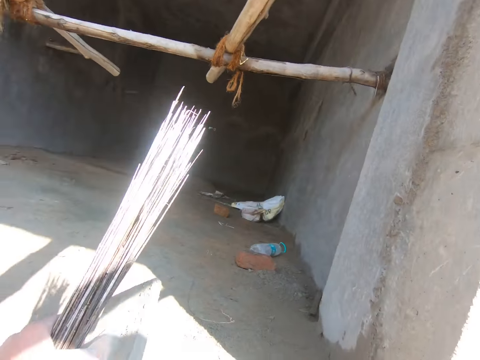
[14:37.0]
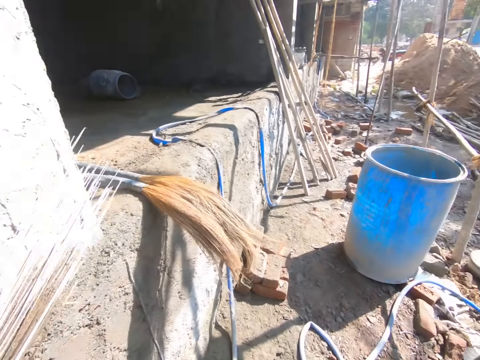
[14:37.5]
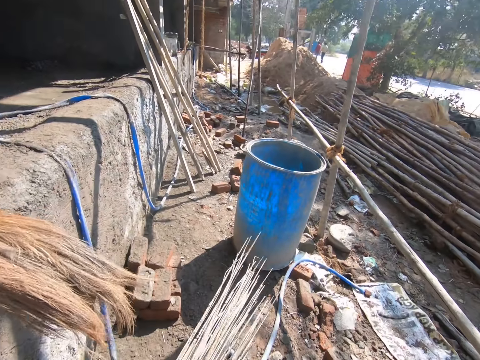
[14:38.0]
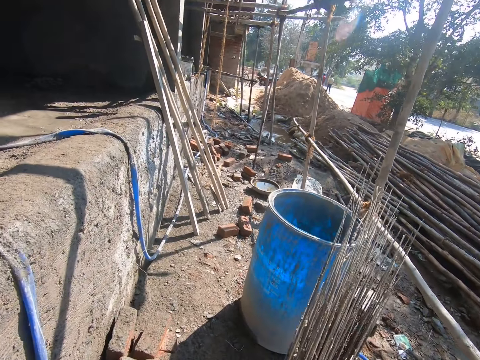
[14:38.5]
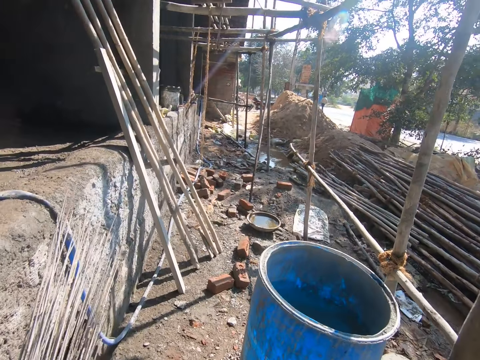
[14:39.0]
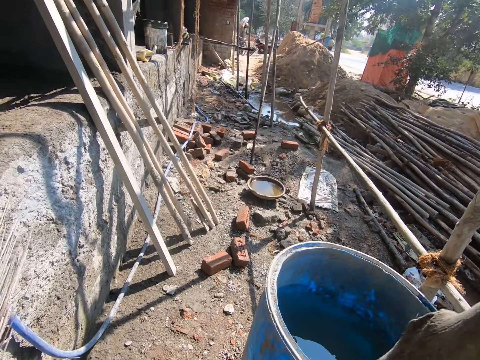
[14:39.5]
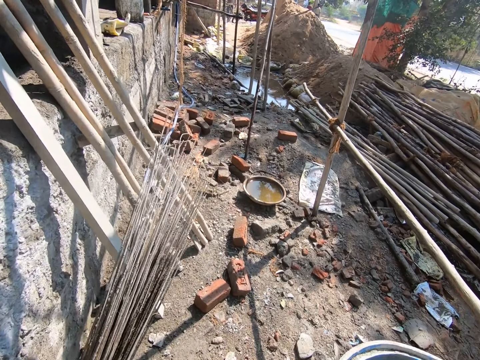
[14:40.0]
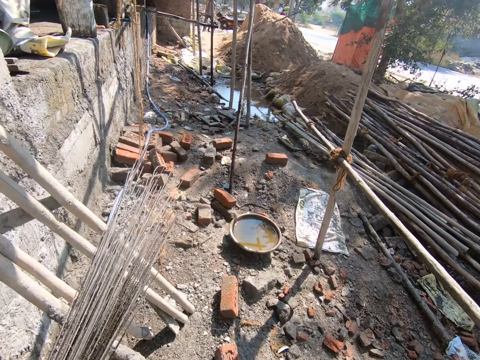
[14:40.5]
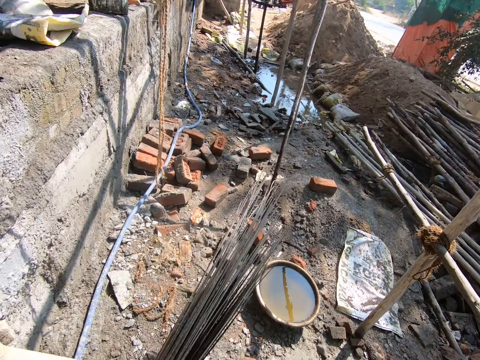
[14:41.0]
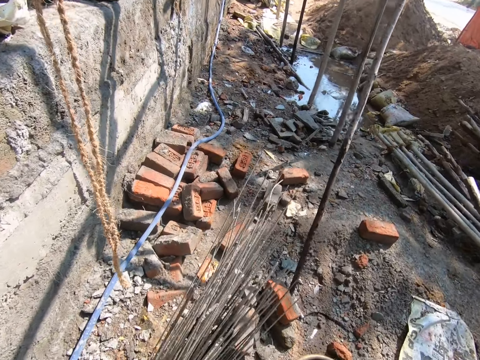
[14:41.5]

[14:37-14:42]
The camera wearer picks up the stick. They walk around the site.

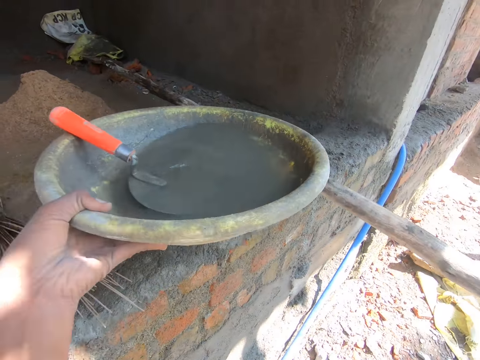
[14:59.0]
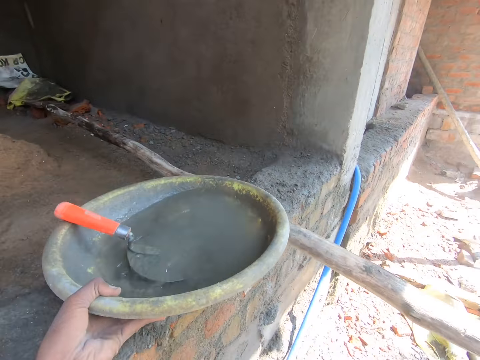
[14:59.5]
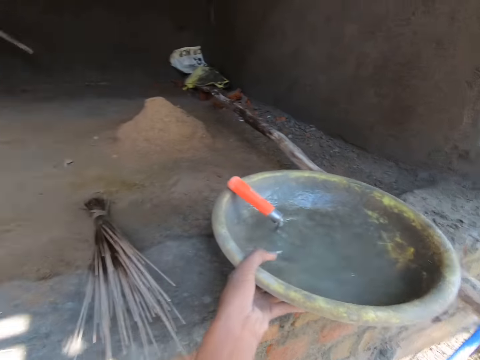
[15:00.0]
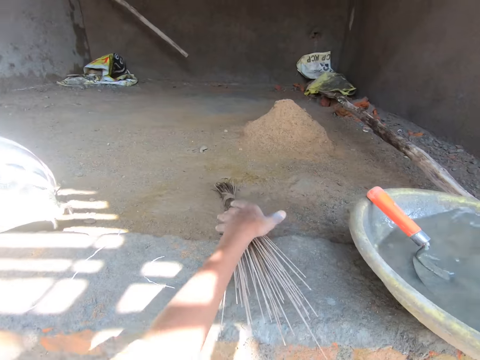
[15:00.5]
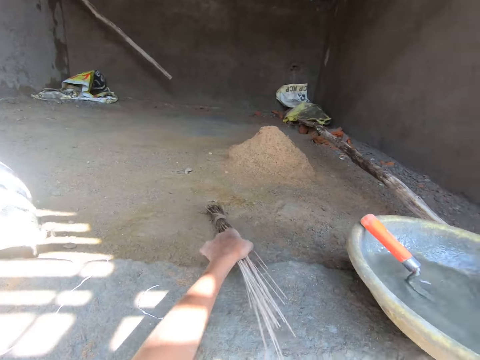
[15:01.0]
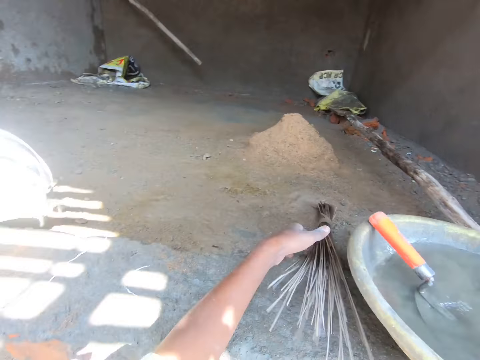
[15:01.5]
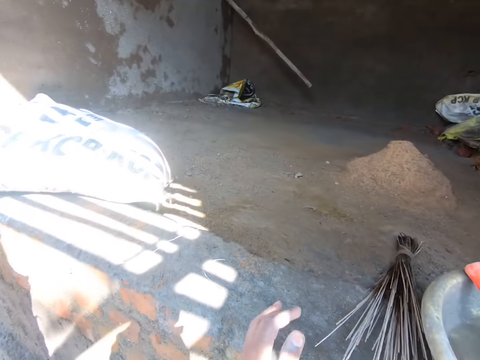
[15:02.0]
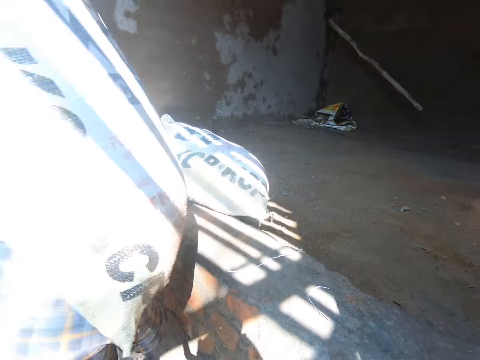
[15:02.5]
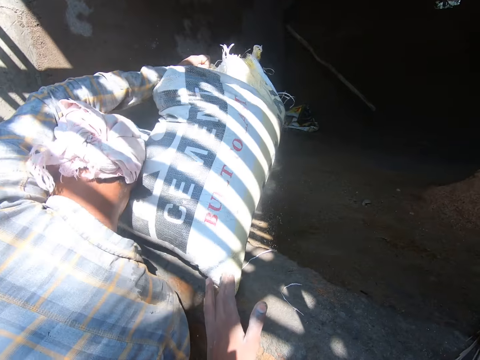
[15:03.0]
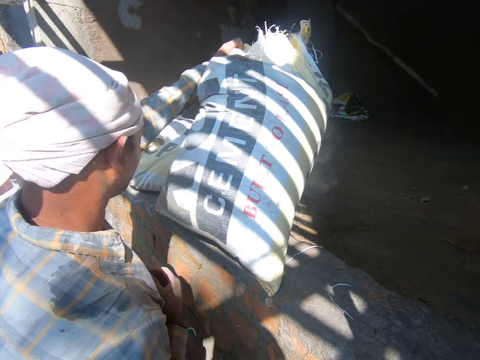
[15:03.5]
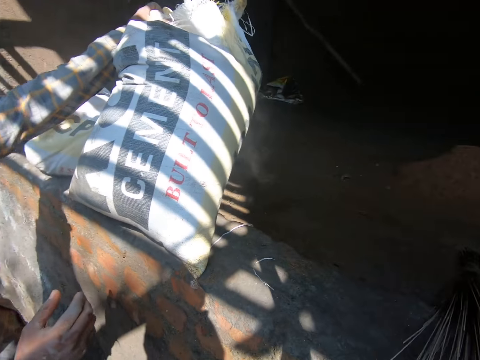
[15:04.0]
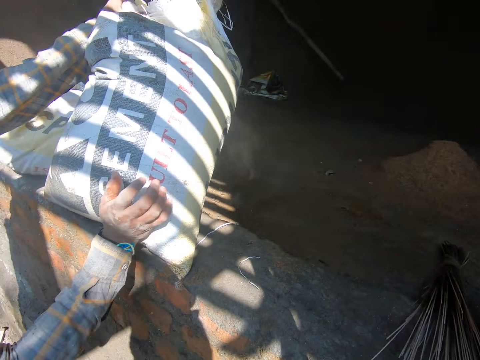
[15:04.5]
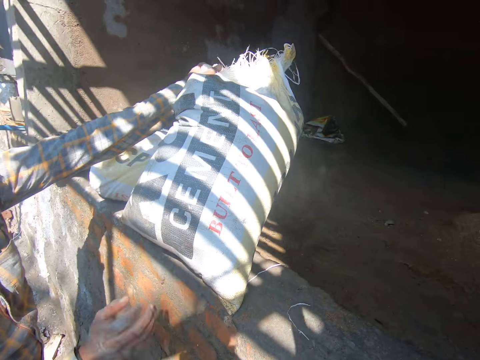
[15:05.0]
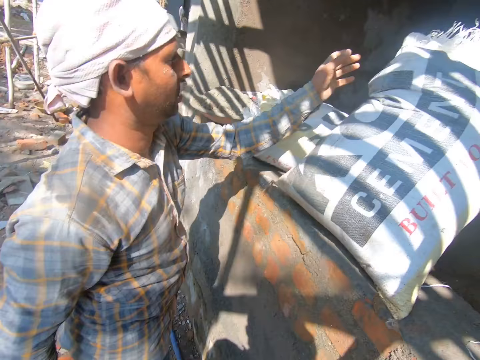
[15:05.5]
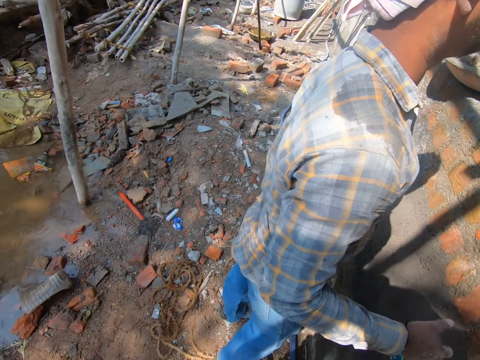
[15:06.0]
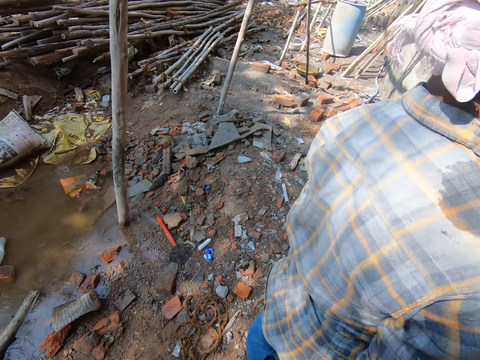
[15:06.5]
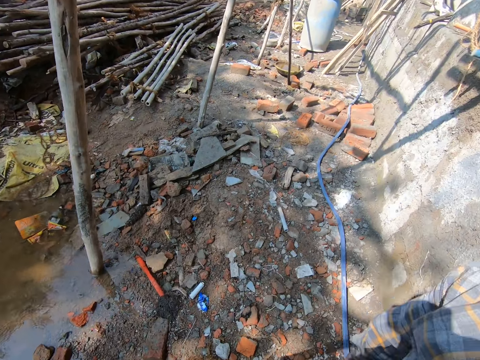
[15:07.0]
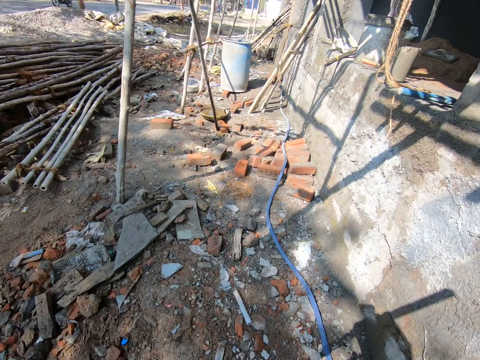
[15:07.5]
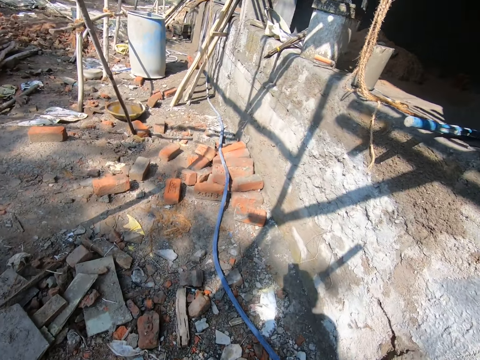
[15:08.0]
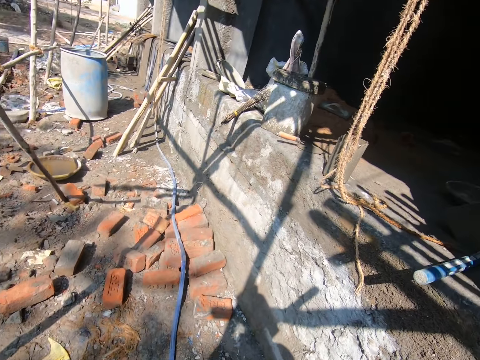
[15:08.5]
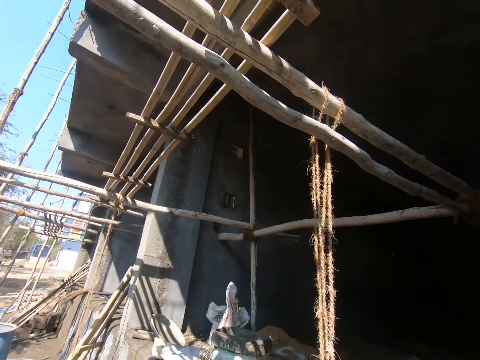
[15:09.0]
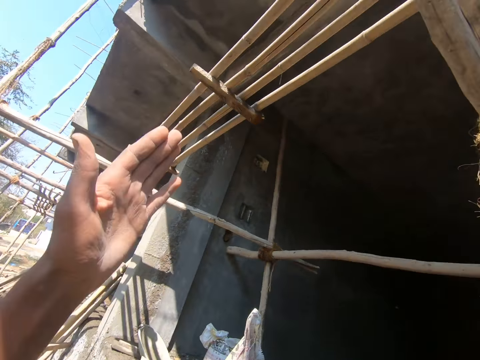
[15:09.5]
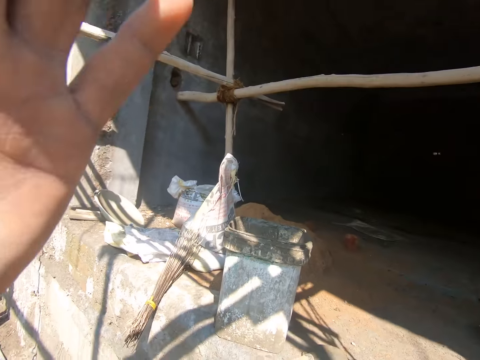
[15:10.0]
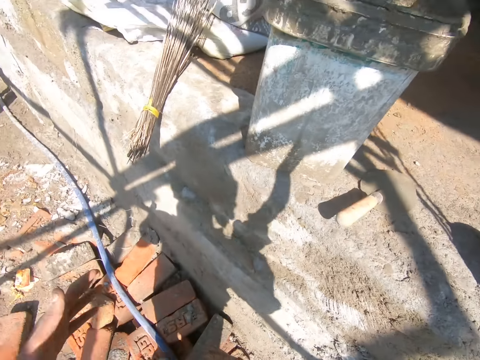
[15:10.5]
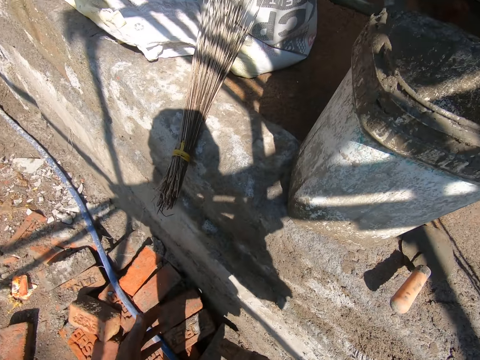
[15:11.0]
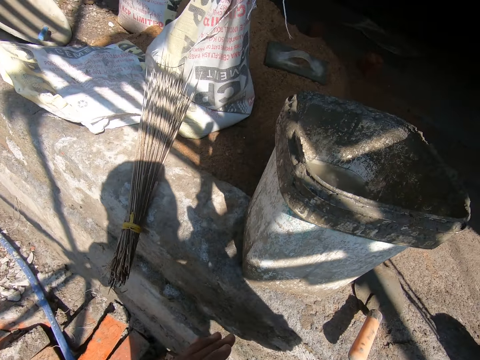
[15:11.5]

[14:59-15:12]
The camera wearer places the basin on the stones. They pick up the broom. They drop the broom on the sand. A man puts down a sack. The camera wearer looks around. They converse with the man. They walk around the site. They converse with the man.

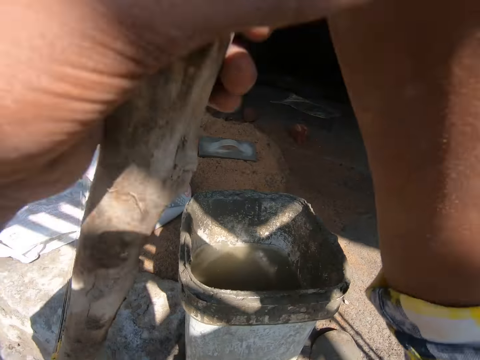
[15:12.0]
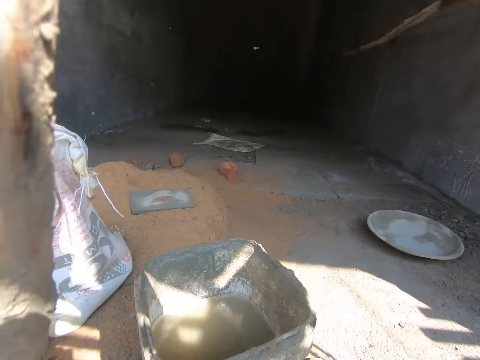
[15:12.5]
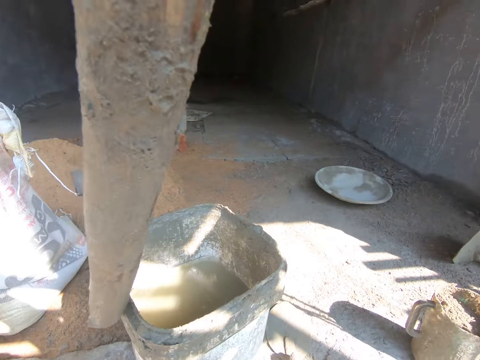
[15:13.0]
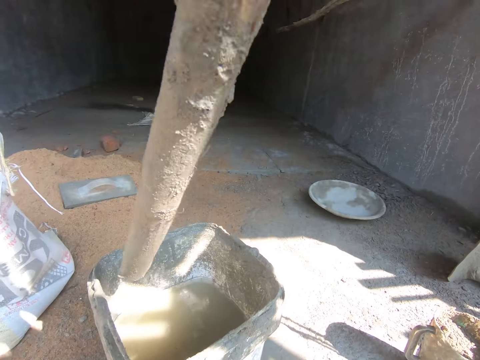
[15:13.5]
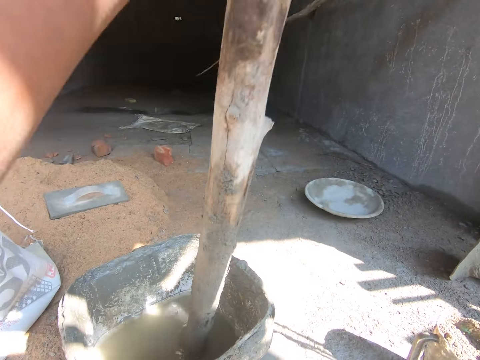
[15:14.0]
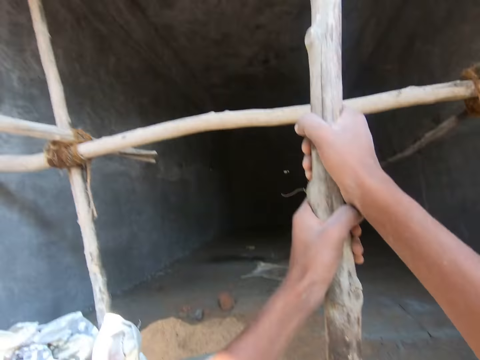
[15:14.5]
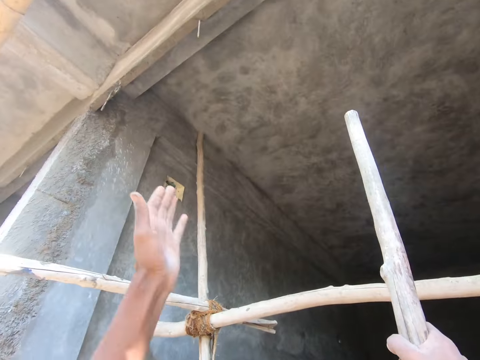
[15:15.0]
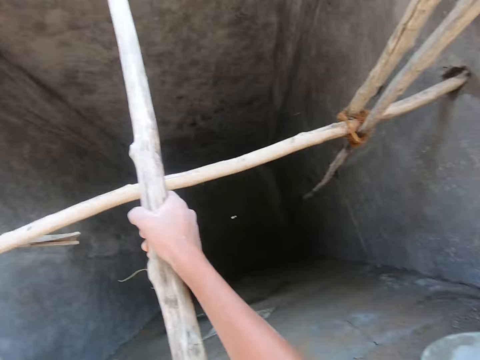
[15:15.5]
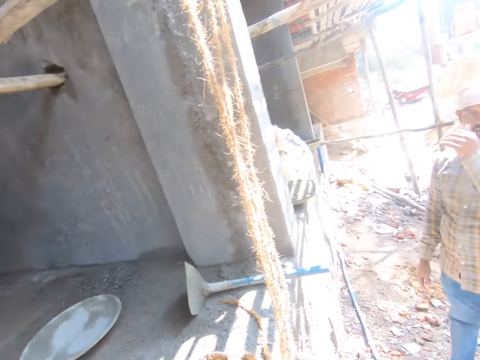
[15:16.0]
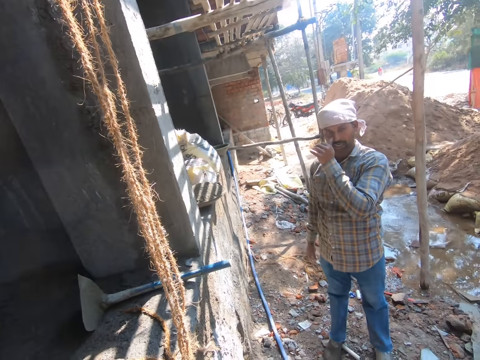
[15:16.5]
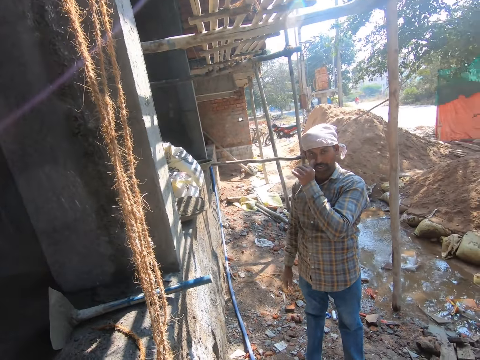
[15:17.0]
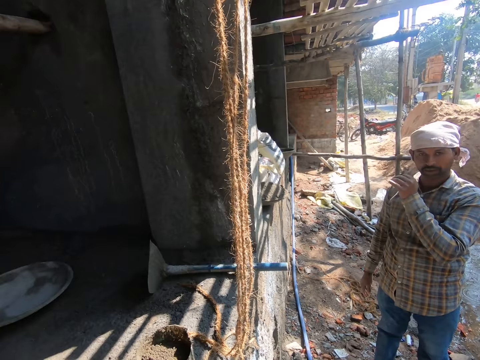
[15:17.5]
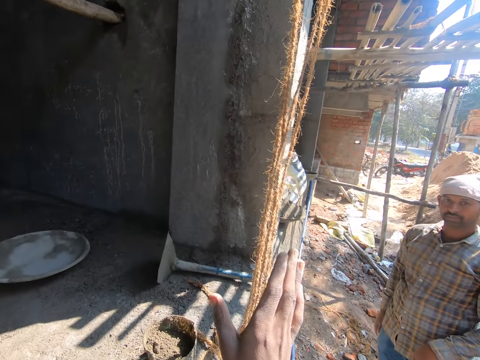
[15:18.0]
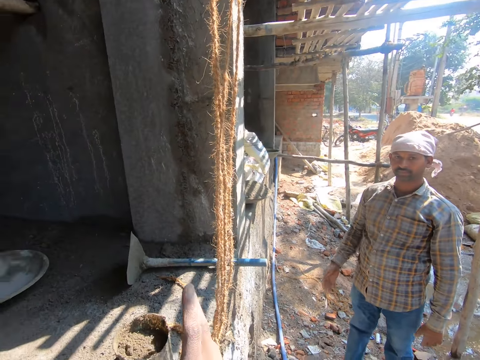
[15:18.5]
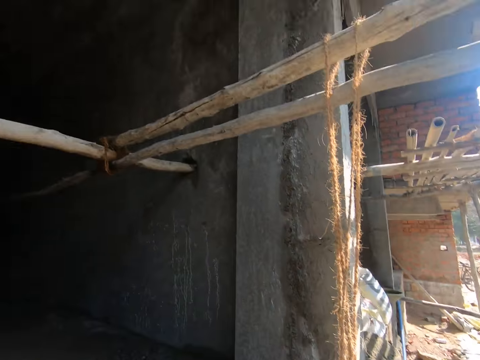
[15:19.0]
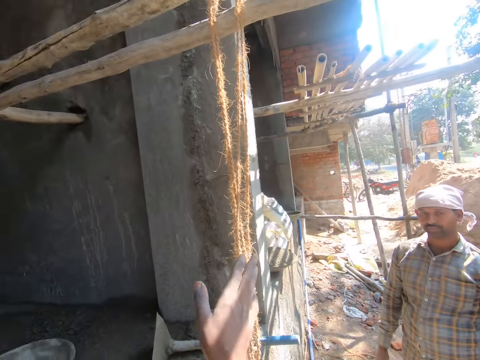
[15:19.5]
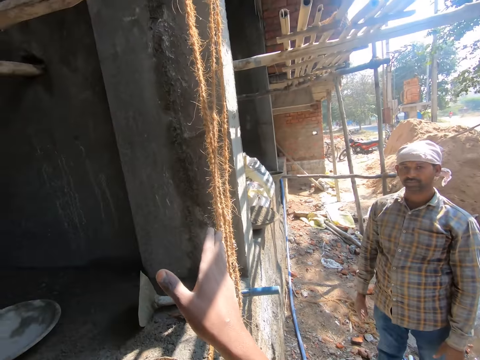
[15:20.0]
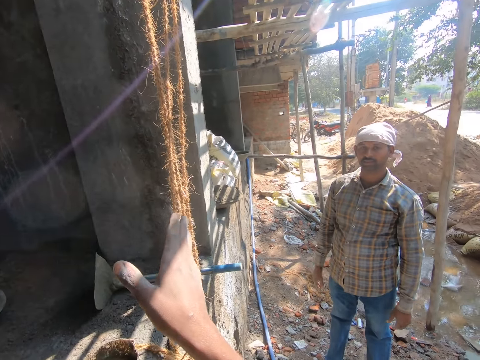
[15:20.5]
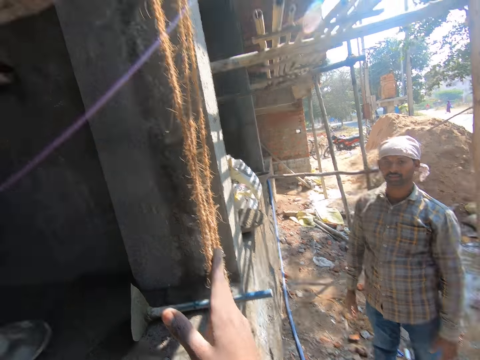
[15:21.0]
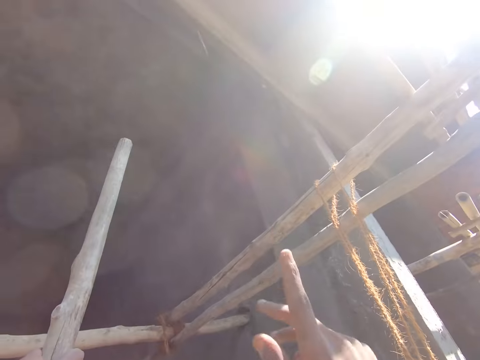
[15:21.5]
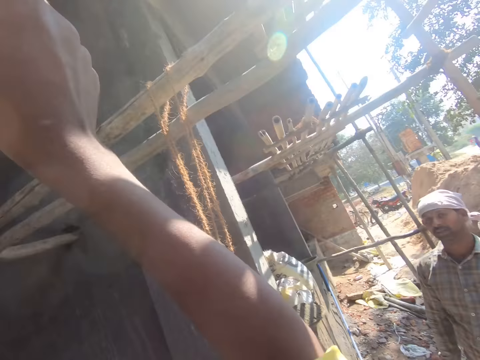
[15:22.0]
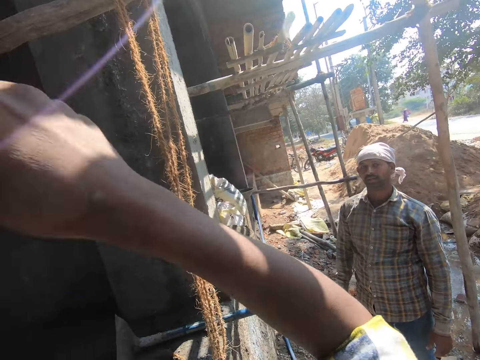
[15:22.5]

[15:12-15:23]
The camera wearer holds the stick. They insert the stick inside a bucket full of water. They converse with the man. They look around.
